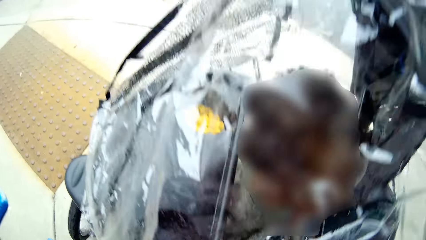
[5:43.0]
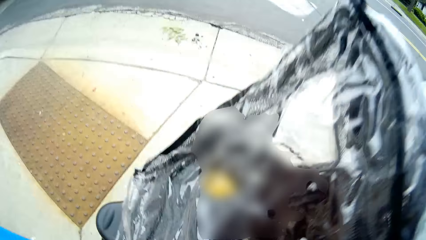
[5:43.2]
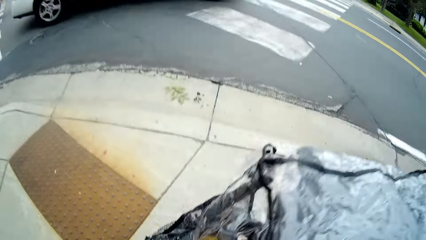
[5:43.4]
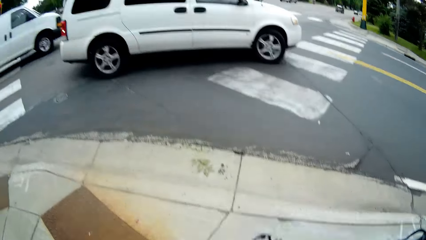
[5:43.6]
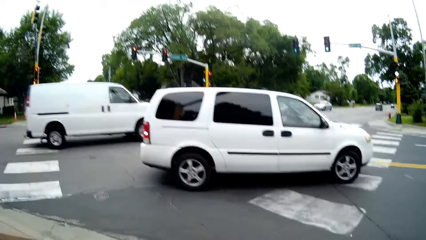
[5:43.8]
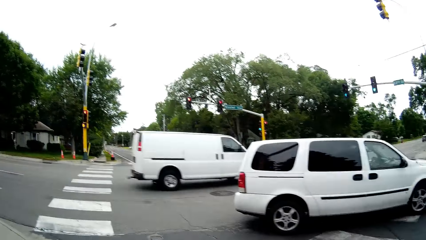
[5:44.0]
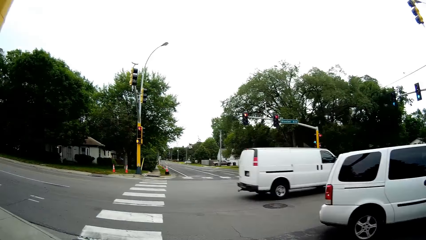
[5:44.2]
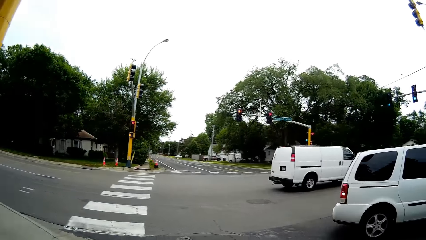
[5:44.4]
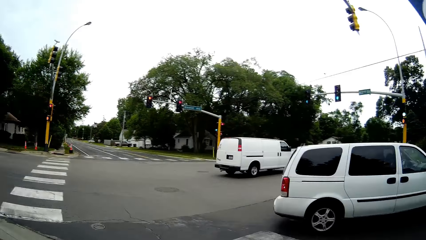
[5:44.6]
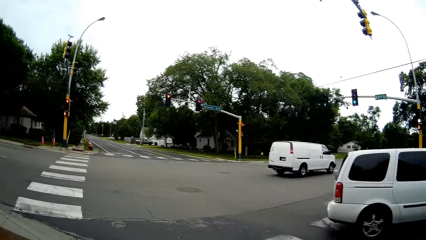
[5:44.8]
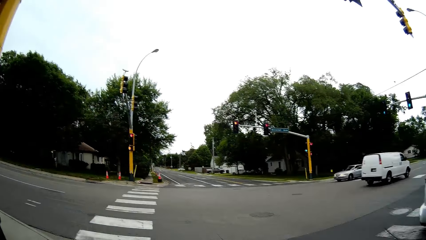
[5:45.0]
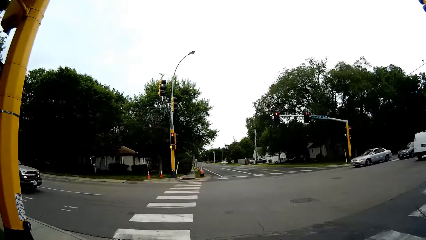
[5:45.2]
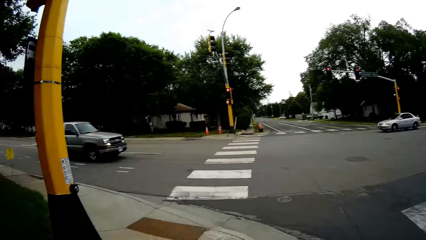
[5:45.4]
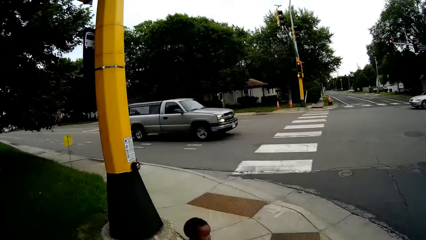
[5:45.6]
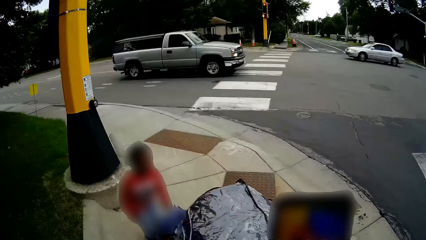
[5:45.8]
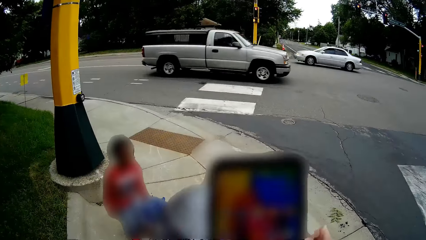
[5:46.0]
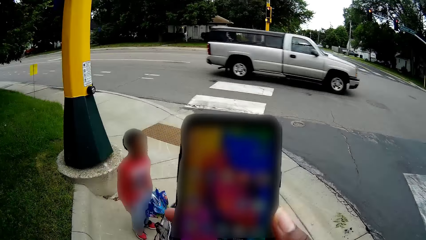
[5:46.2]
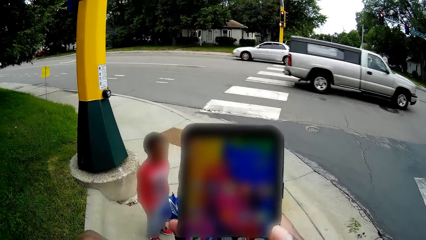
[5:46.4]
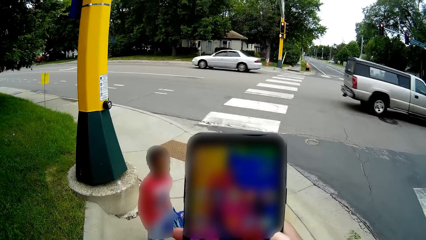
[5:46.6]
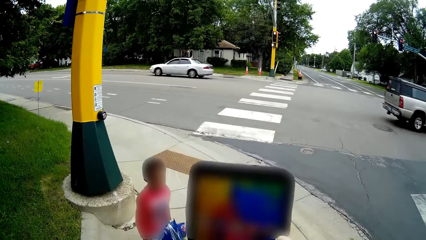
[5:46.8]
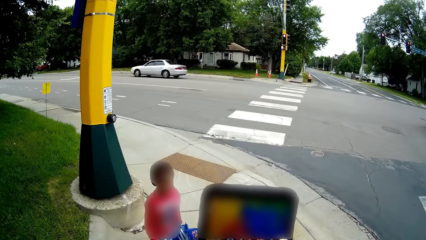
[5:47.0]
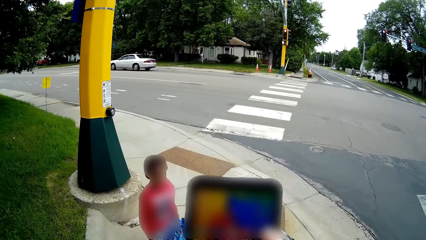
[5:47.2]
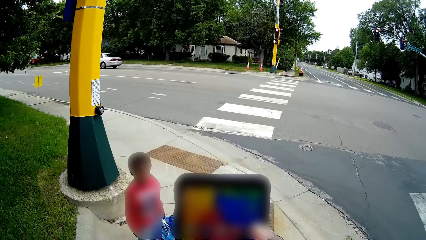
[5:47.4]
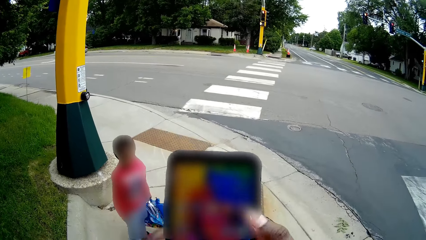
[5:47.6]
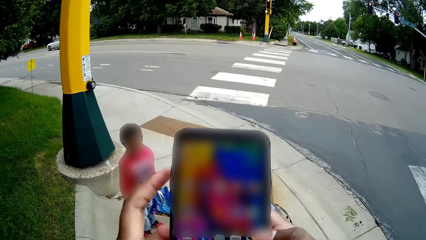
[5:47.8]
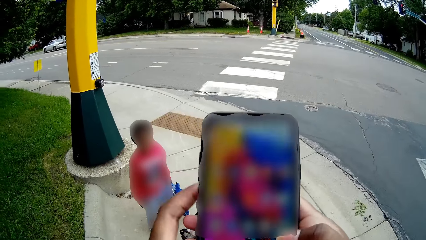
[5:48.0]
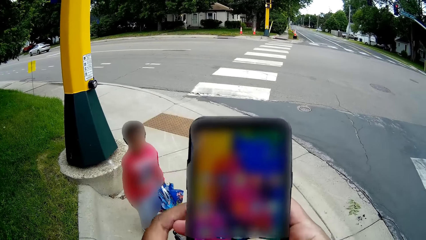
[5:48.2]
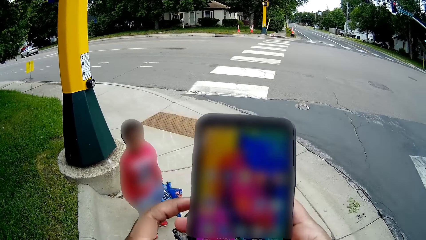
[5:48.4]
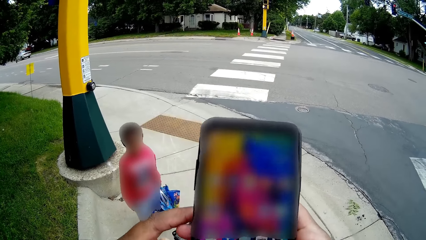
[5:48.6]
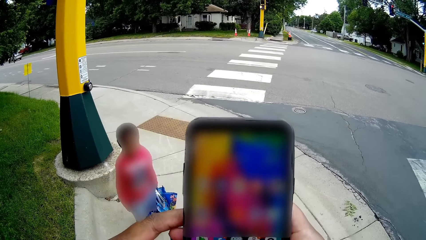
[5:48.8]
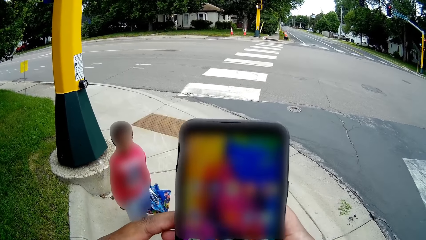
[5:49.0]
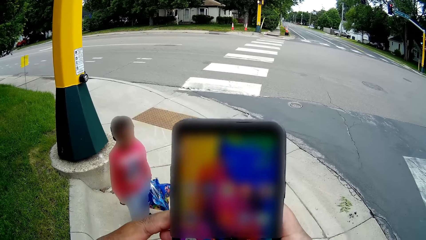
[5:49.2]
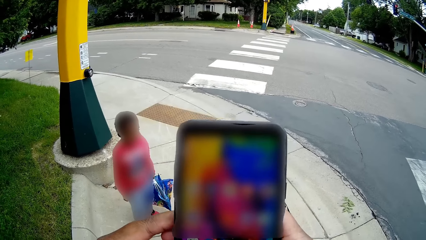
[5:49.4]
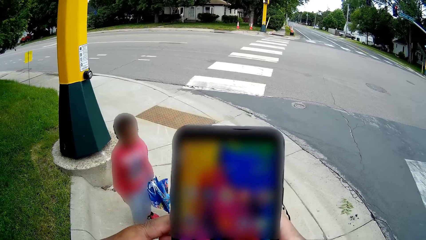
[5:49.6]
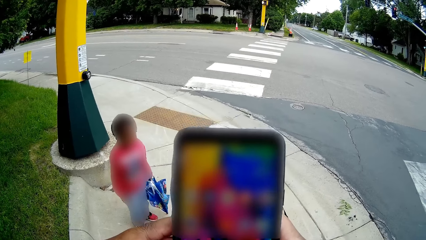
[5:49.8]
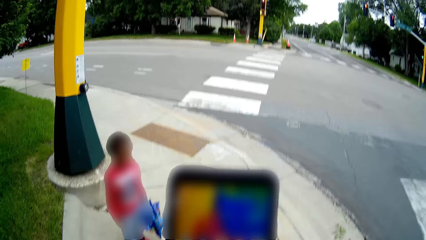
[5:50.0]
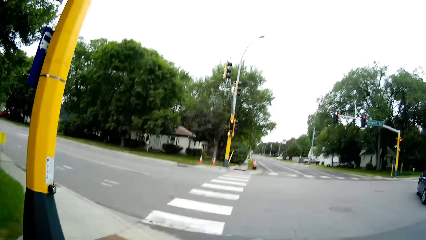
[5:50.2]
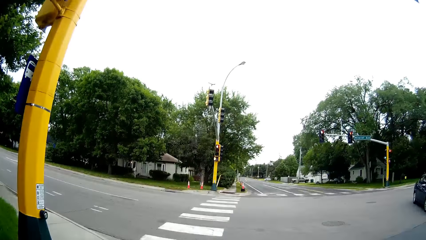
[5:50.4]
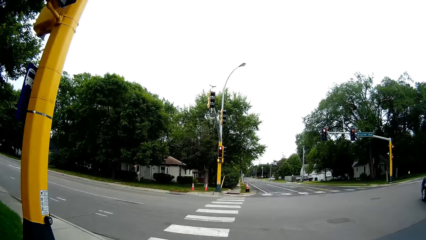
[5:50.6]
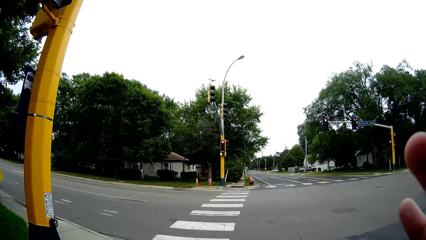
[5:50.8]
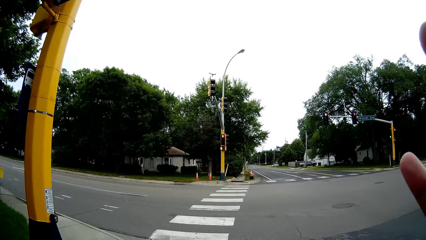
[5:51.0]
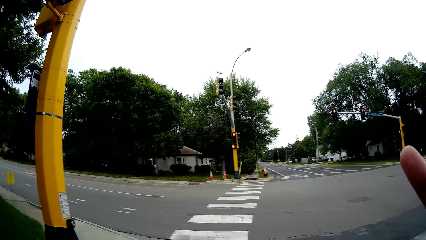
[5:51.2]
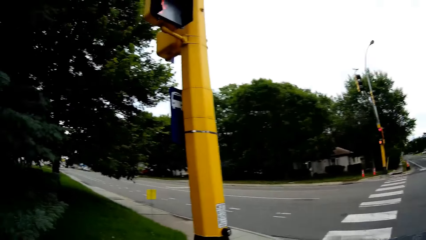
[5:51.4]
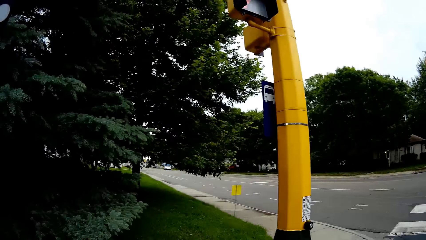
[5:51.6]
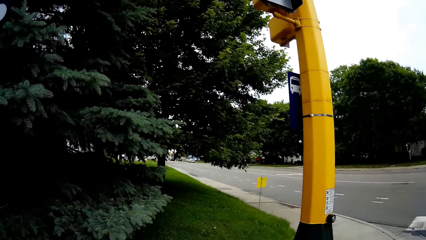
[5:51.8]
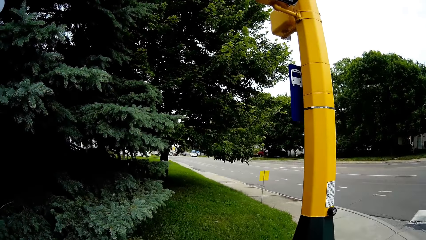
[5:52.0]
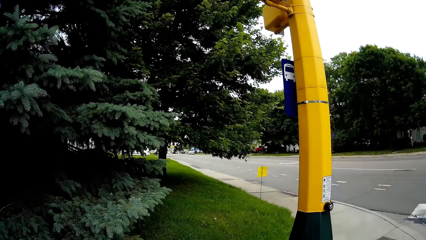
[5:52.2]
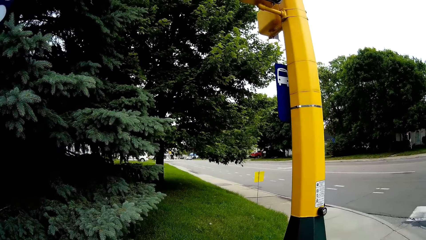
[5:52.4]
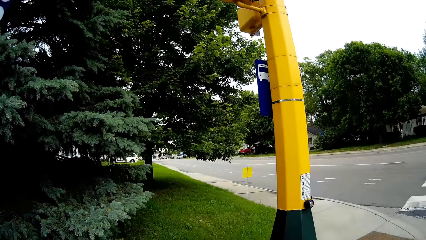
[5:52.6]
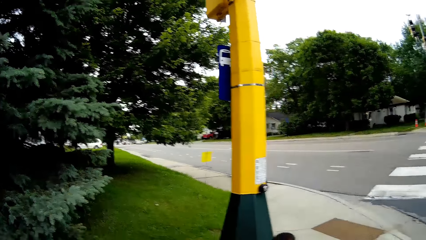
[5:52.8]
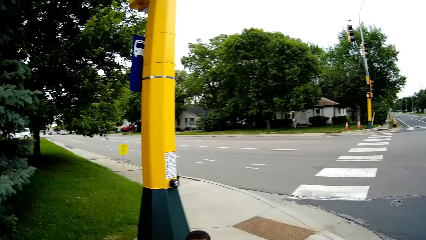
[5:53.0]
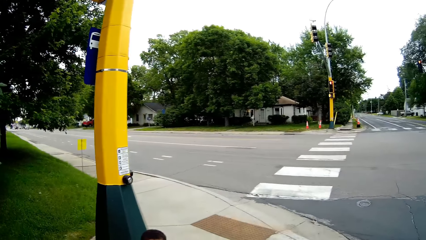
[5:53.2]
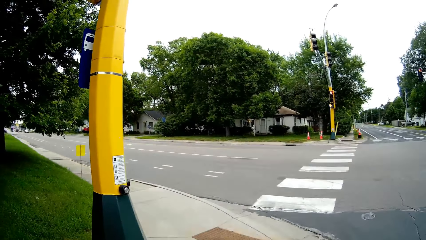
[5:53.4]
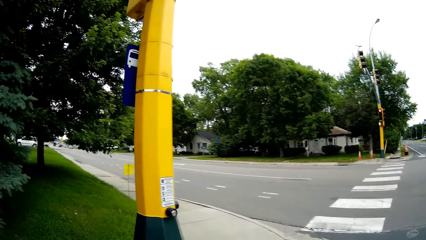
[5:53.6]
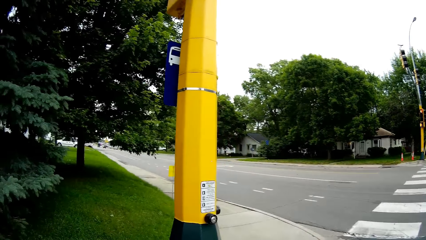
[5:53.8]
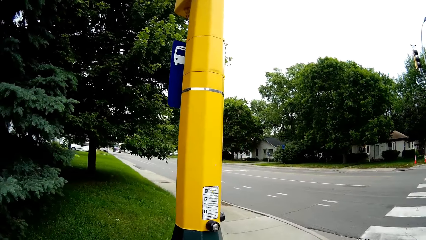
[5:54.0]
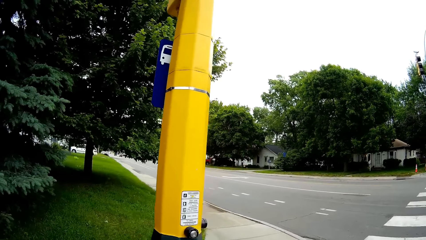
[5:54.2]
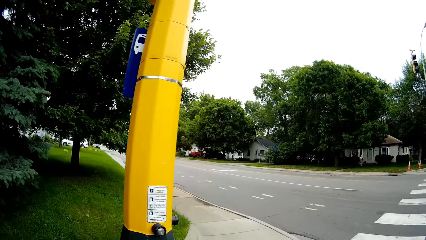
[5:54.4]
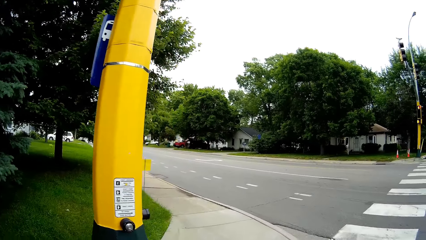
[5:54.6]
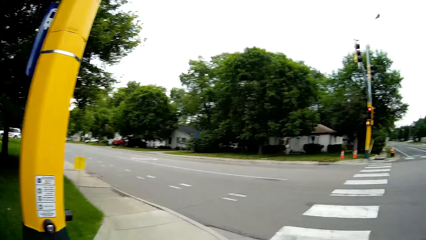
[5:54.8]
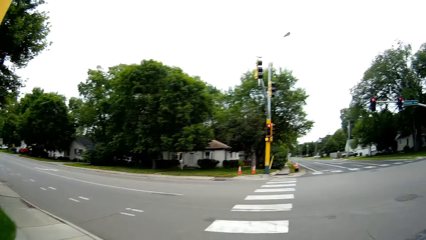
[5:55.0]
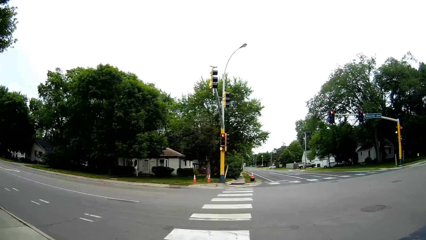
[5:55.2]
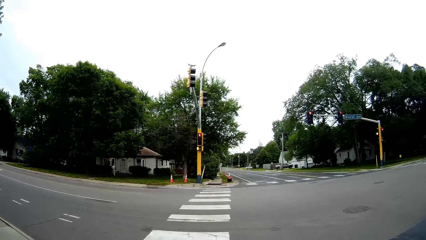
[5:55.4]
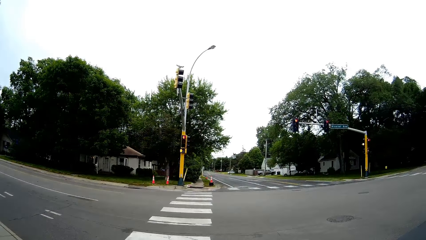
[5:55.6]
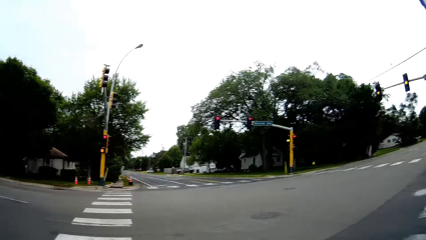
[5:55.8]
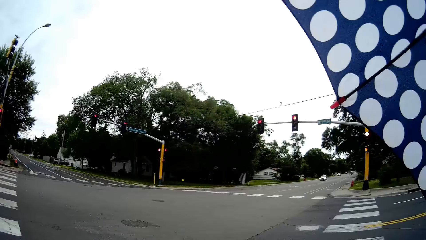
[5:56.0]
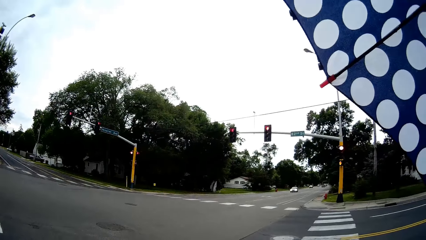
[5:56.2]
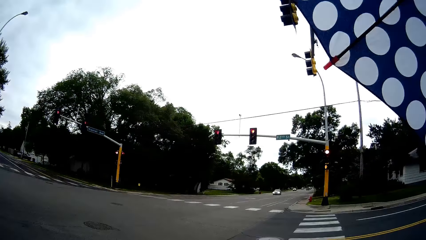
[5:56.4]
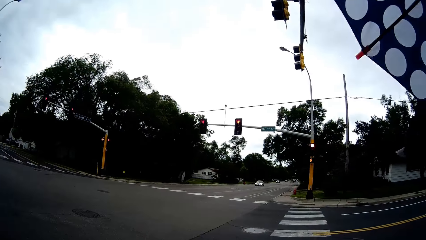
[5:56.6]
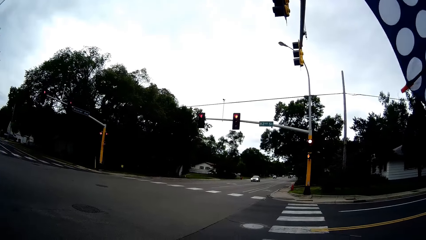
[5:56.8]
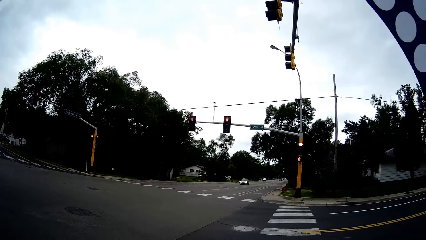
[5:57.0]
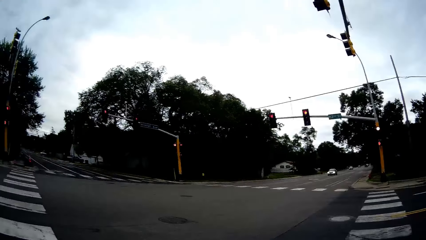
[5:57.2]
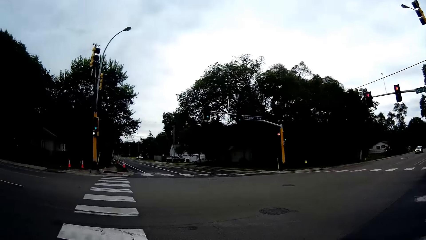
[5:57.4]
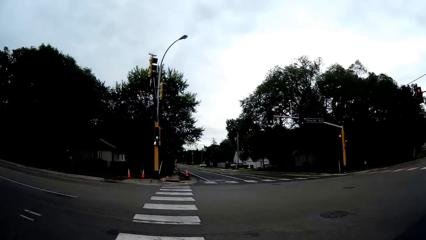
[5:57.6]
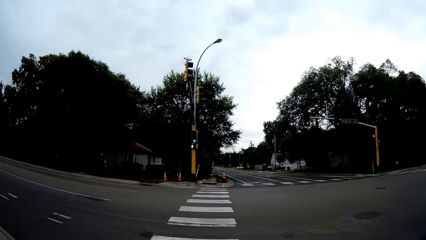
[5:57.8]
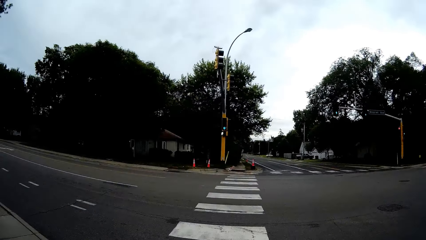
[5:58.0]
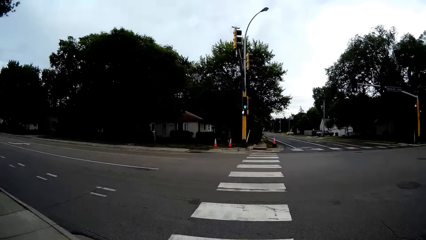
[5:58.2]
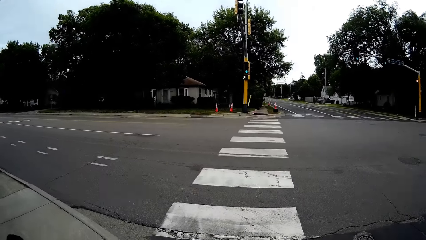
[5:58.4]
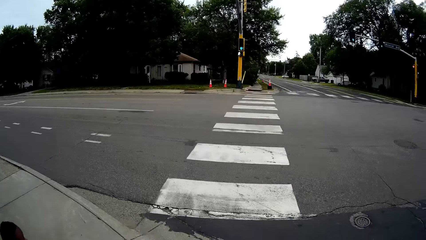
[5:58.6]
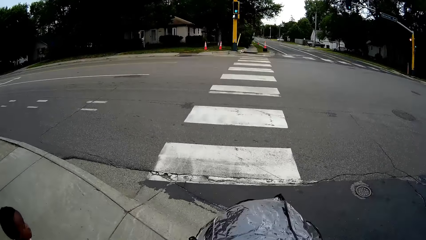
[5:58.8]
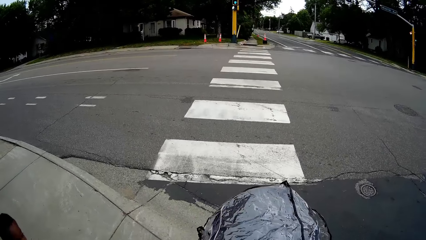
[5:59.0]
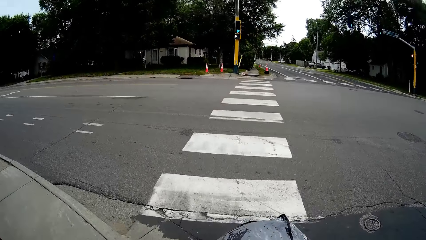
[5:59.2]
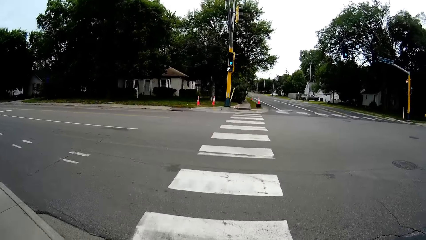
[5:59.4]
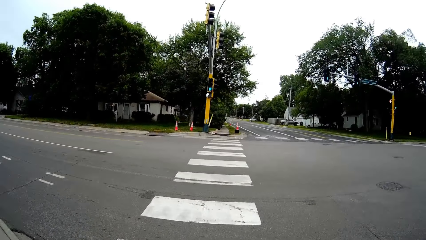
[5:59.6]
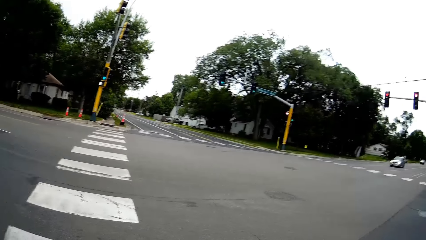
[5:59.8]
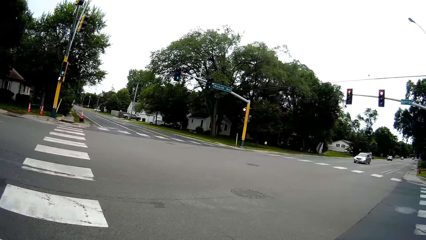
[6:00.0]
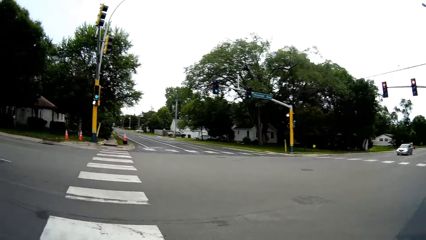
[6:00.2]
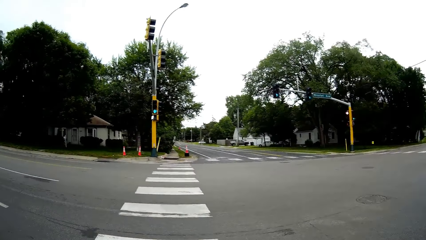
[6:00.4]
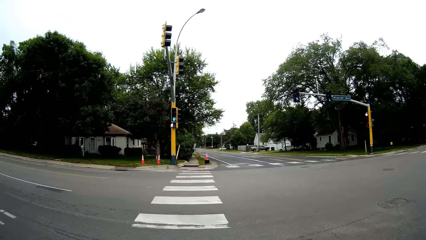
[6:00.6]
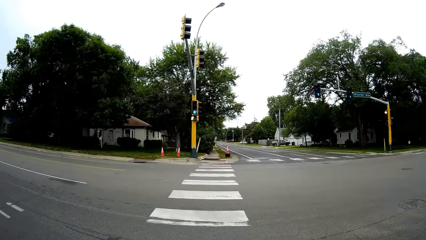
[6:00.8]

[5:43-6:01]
A white car drives past the camera wearer on the road. A white van drives past the camera wearer on the road. The camera wearer looks around. A grey van drives past the camera wearer on the road. A silver car drives past the camera wearer on the road. The camera wearer presses the phone in her hands with both thumbs. She operates the phone. She adjusts the head camera. She walks on the sidewalk. She looks around. She walks across the road on a pedestrian crossing.
